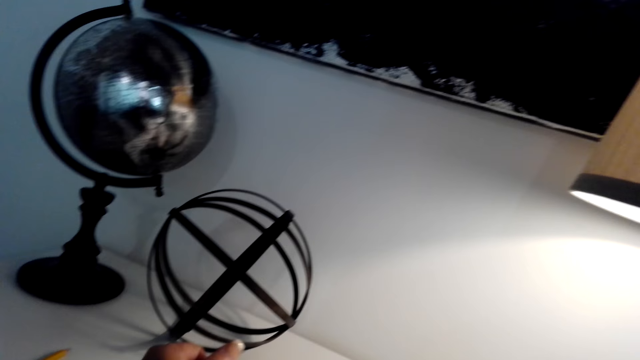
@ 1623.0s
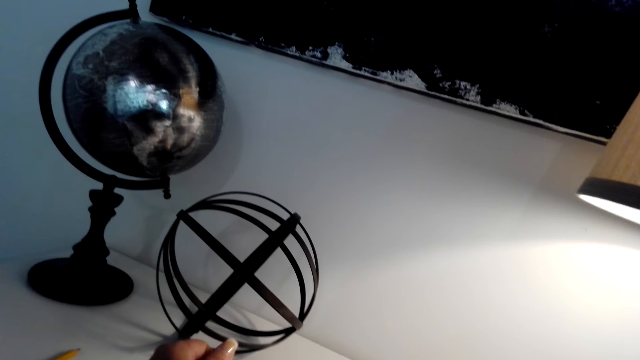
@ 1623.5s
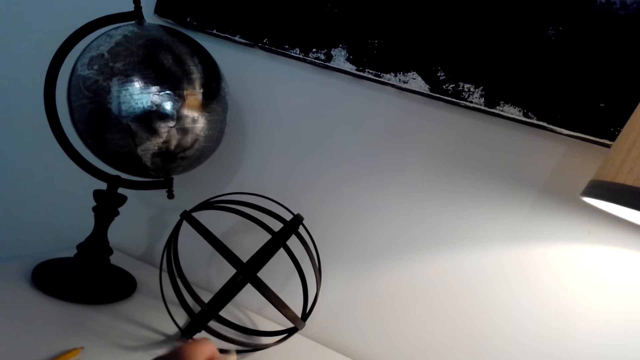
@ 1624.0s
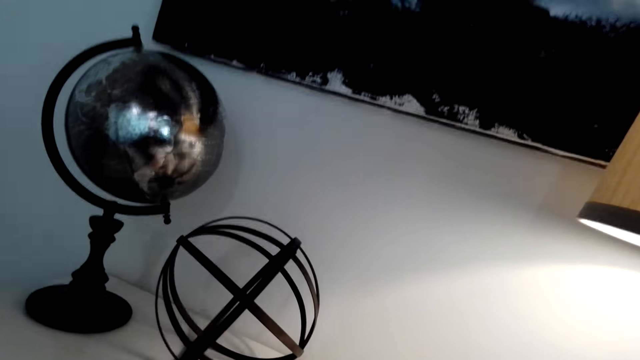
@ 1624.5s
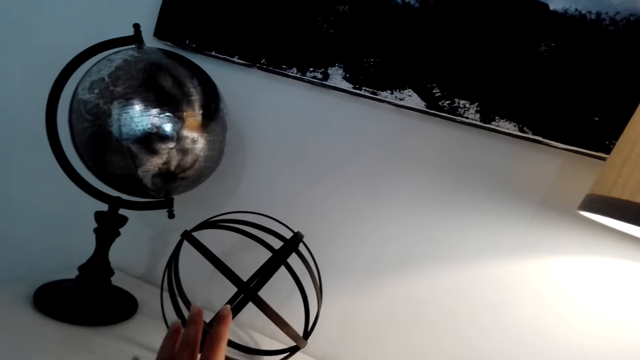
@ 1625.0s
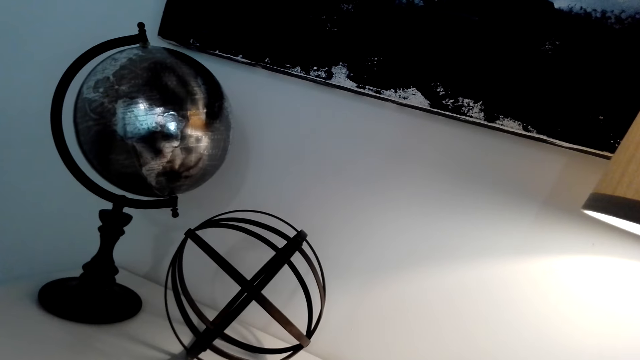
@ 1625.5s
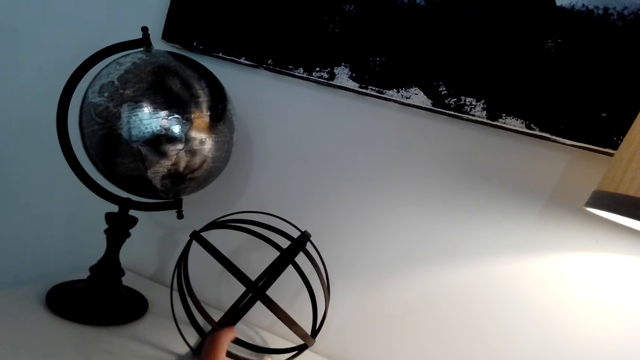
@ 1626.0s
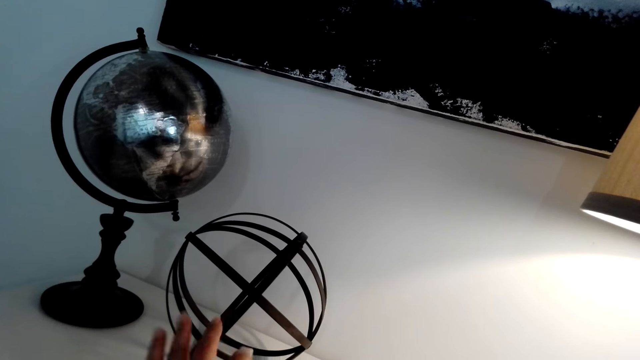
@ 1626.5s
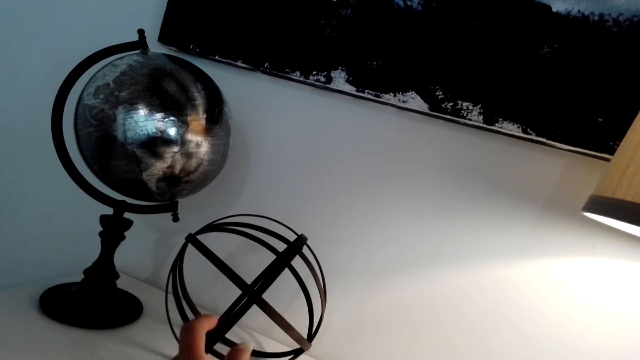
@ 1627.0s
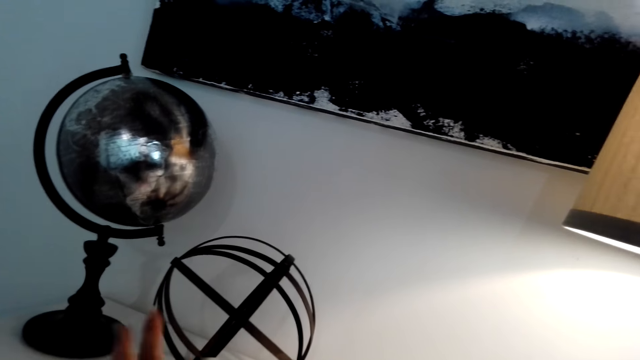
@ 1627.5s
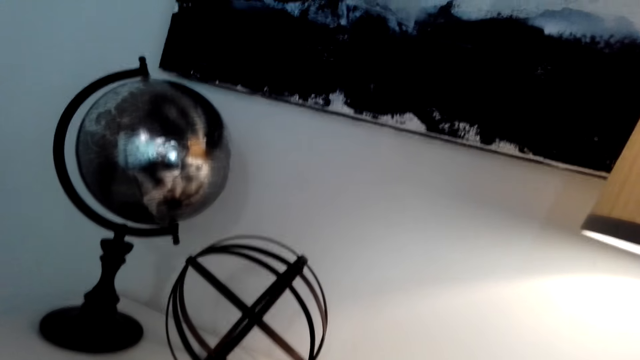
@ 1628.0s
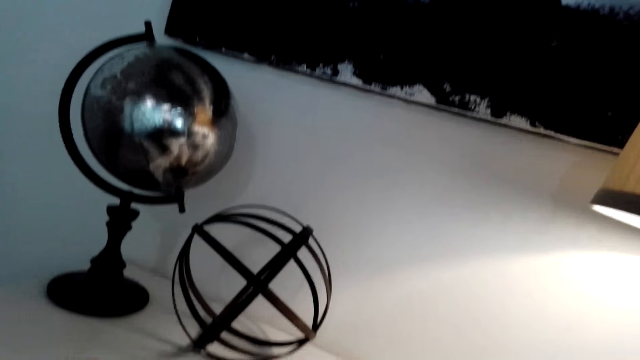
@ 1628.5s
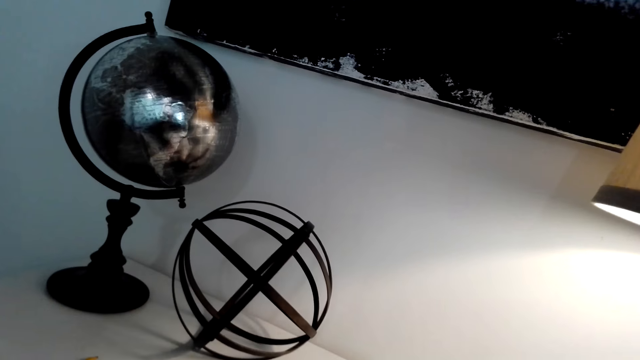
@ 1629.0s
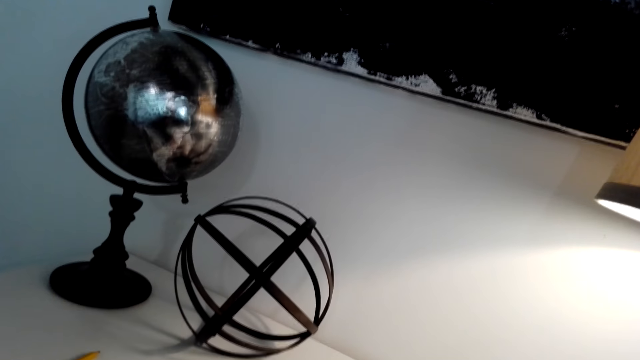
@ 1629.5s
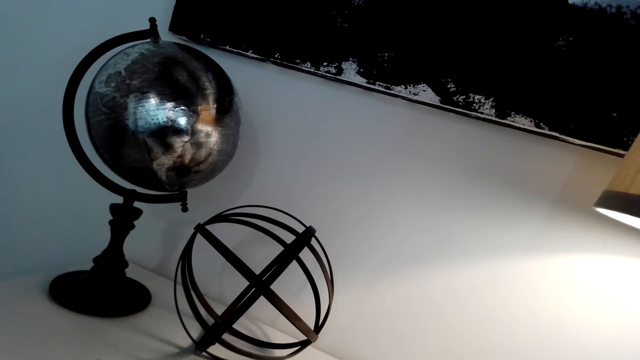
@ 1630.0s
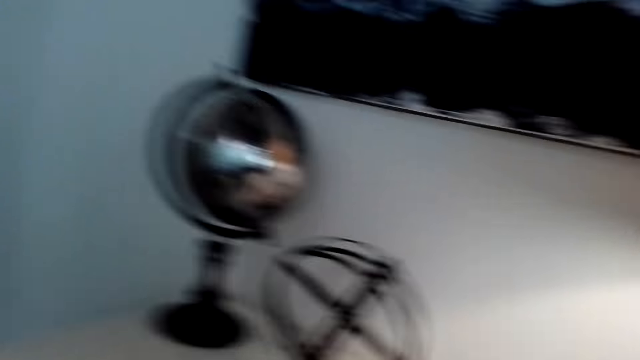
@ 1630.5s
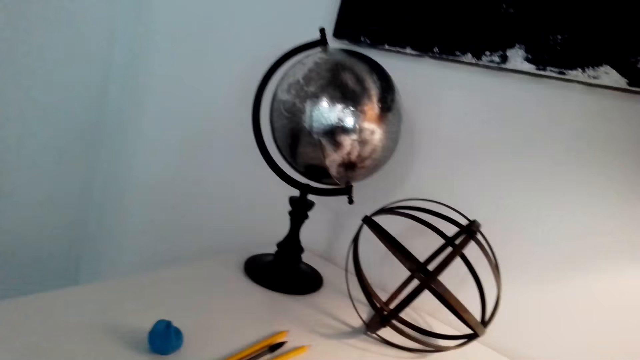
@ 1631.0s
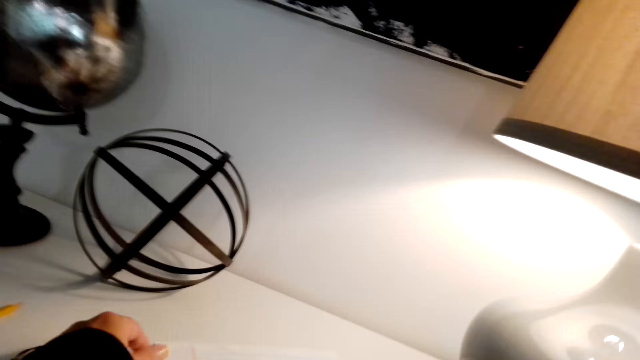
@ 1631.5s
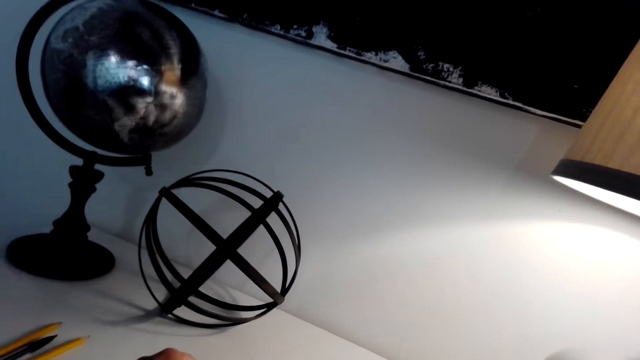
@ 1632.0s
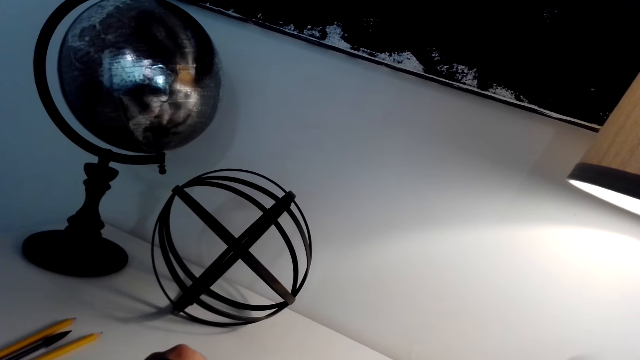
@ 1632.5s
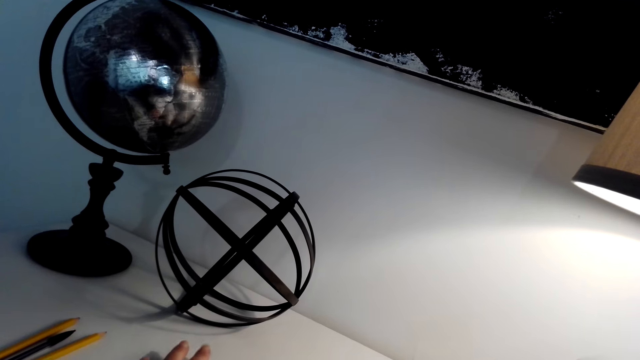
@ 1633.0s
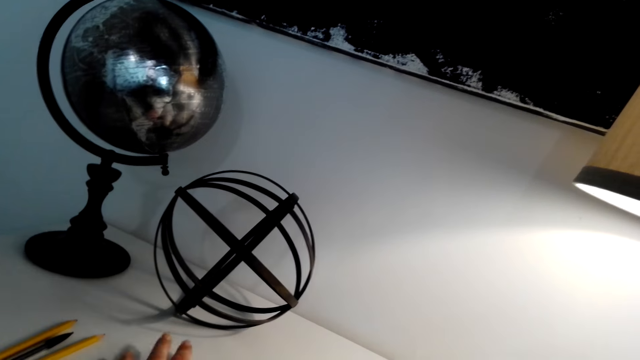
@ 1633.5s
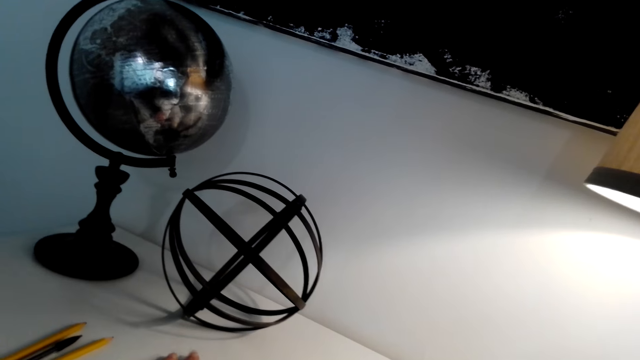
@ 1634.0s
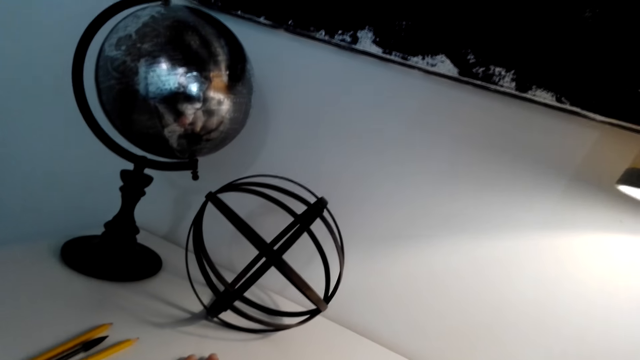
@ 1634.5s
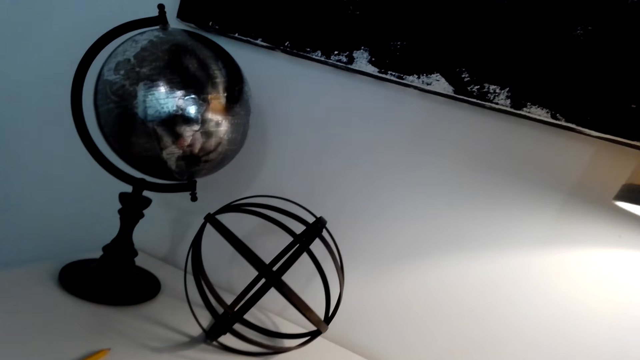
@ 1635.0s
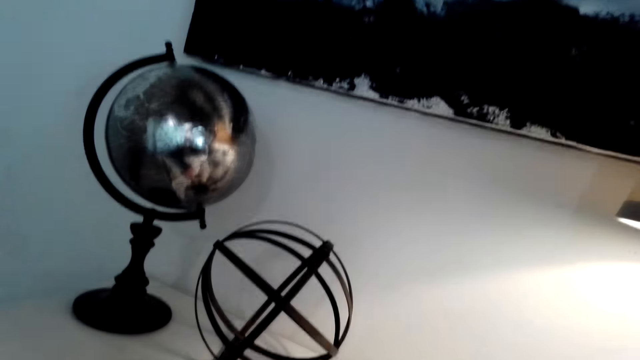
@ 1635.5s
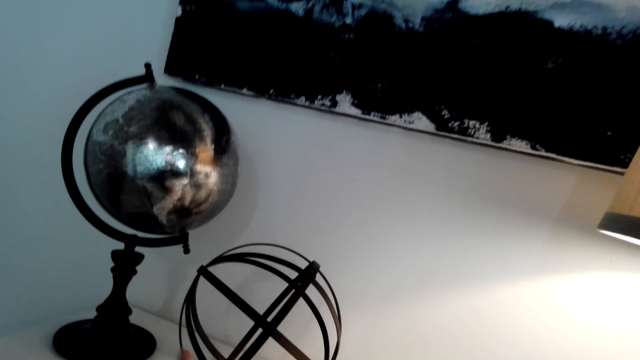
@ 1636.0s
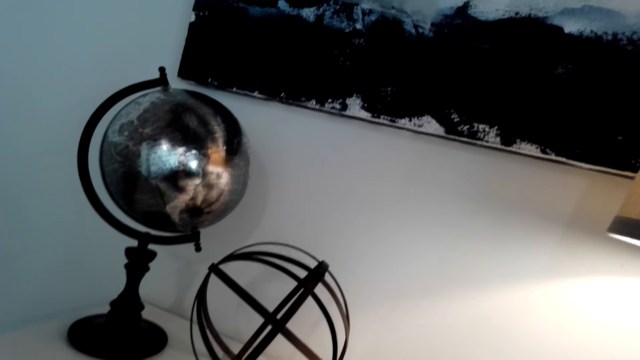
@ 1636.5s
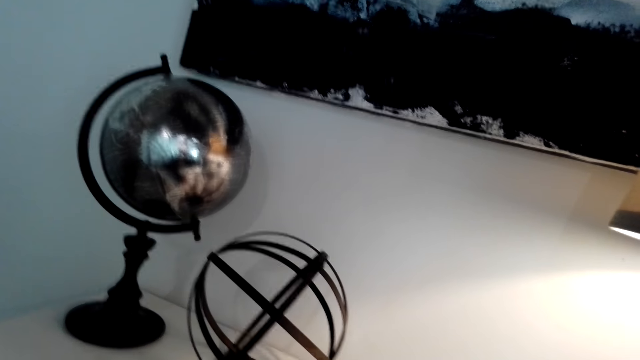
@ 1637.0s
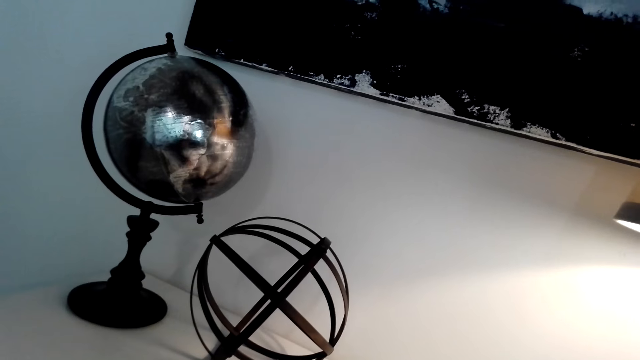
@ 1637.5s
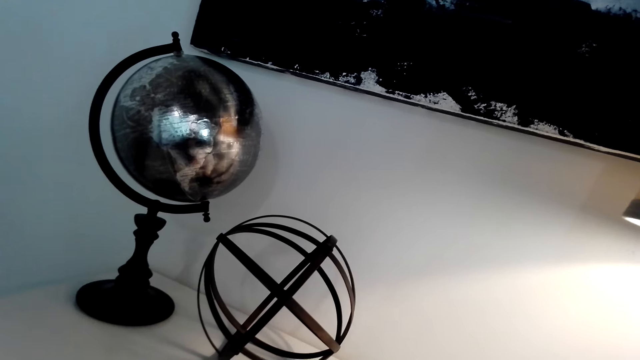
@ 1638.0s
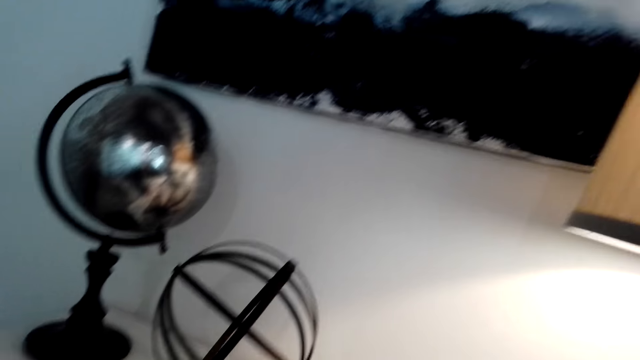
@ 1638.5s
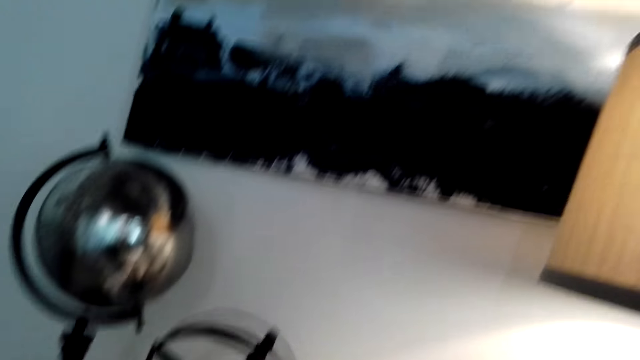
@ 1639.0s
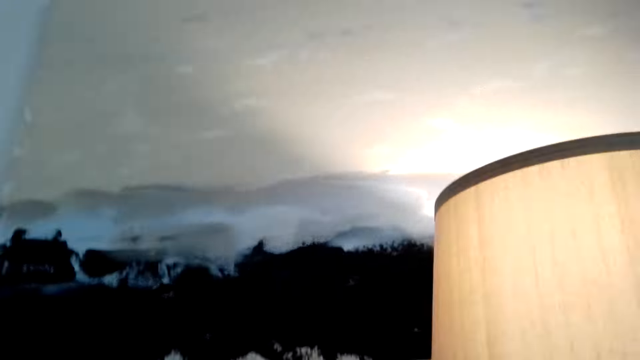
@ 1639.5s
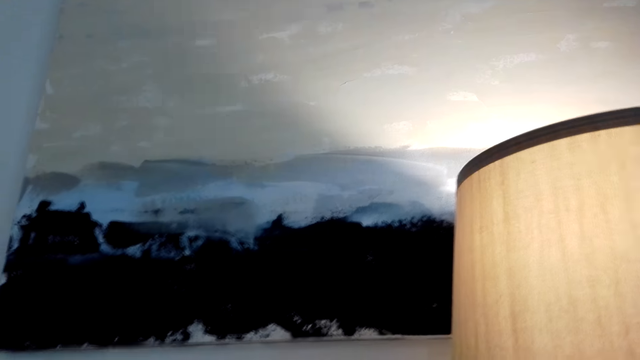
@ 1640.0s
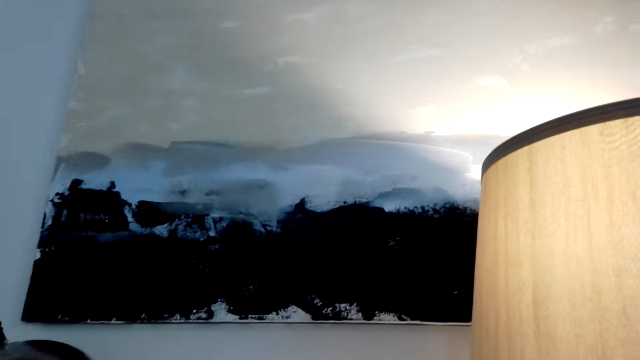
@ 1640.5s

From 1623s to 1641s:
The camera wearer raises a hand. They raise a hand again. They laugh. They talk with a person through the phone.

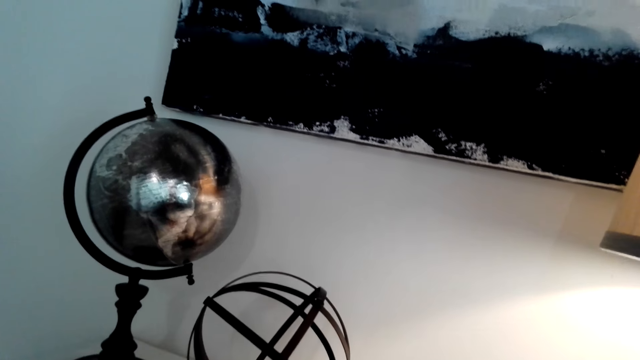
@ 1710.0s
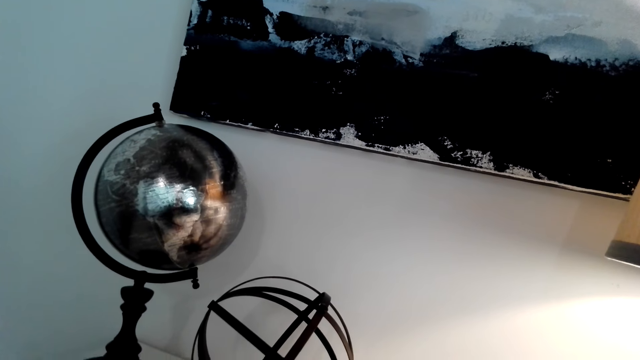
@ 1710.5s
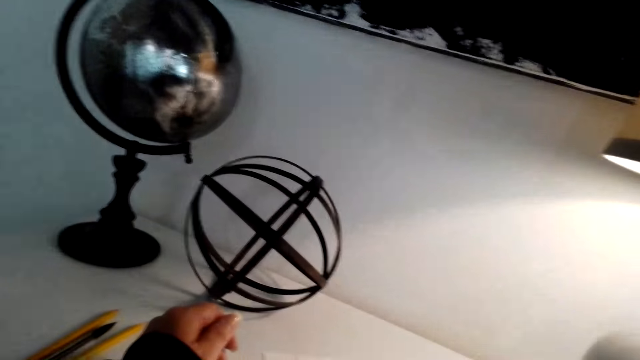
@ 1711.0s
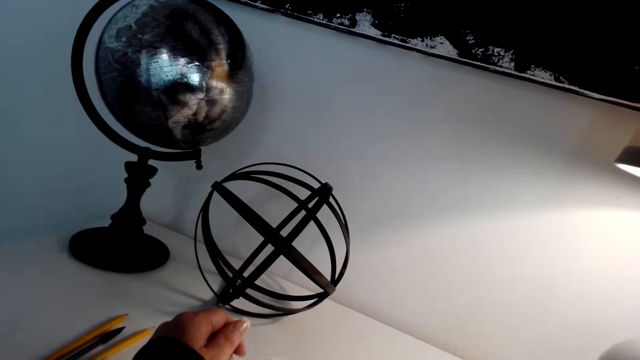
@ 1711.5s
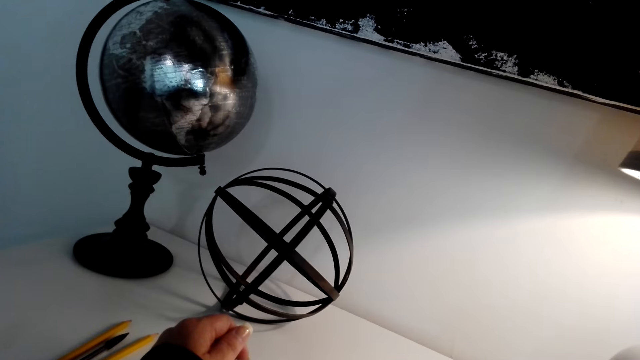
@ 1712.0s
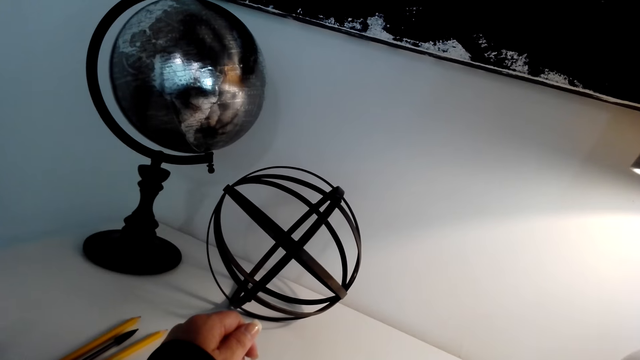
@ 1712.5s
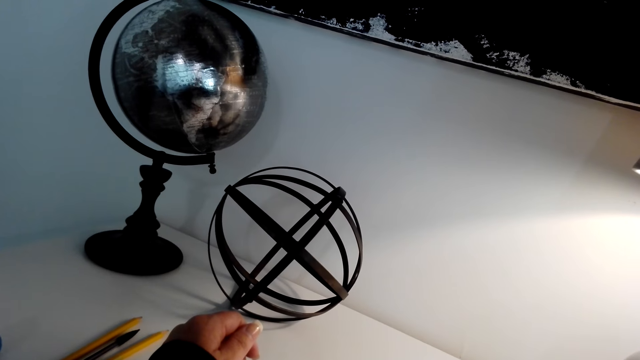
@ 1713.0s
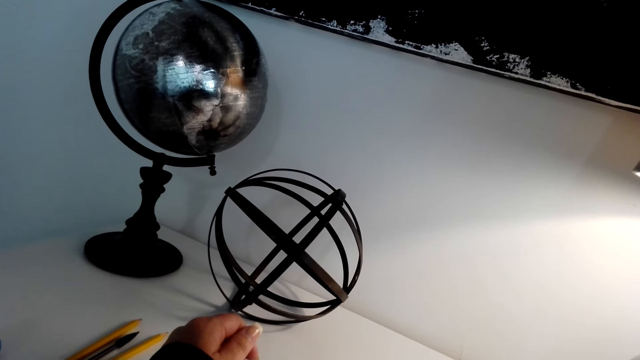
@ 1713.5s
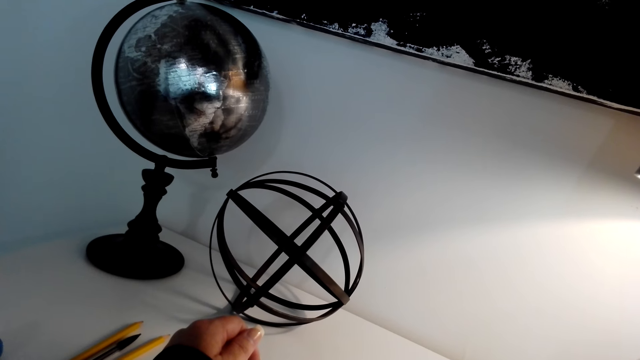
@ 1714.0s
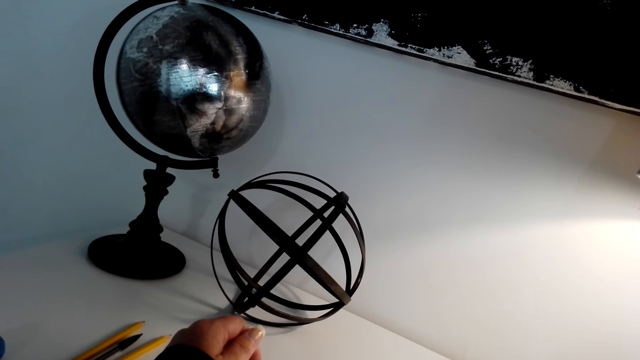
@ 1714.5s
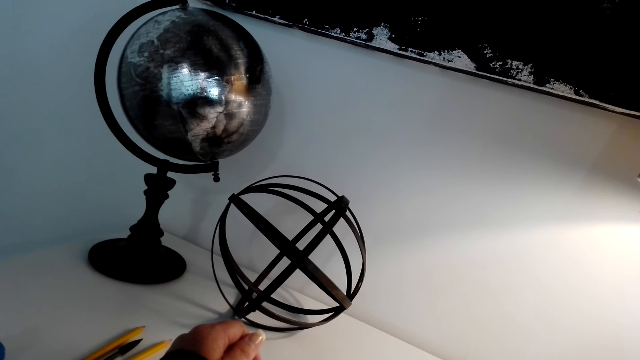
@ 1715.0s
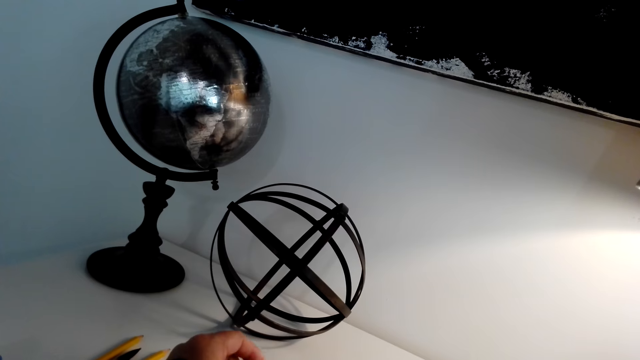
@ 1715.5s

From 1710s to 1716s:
The camera wearer raises hands. They raise hands again.
